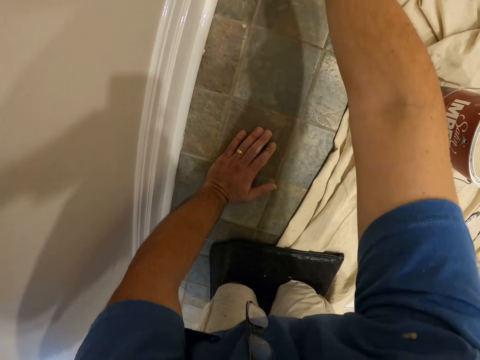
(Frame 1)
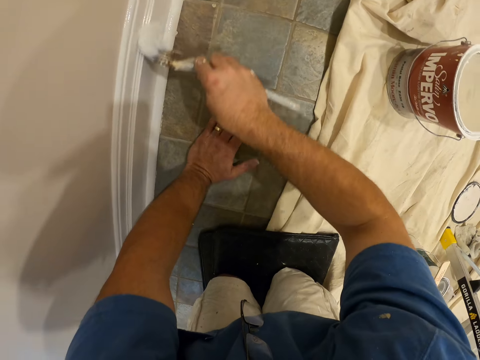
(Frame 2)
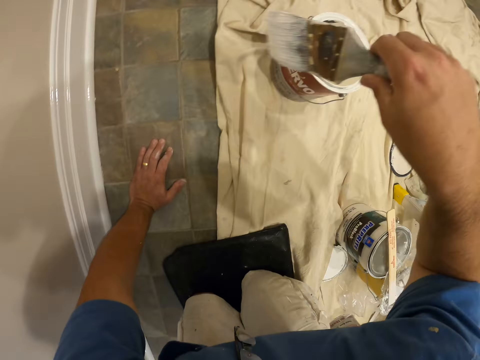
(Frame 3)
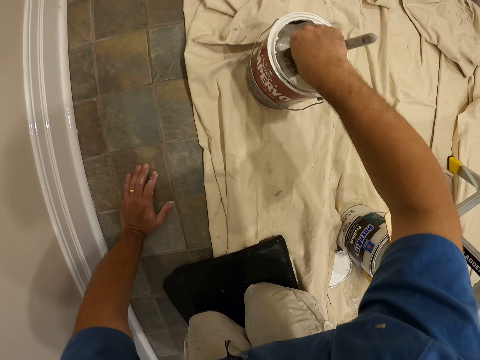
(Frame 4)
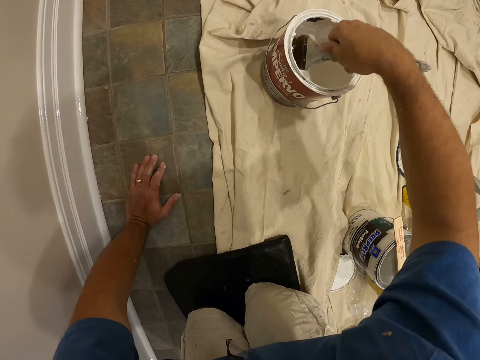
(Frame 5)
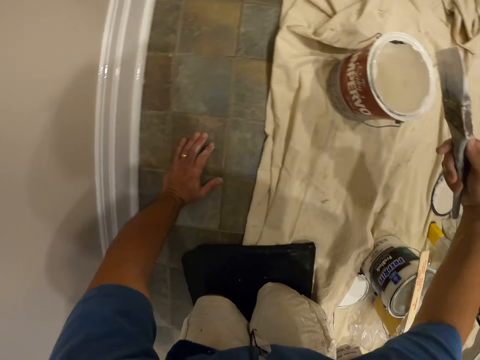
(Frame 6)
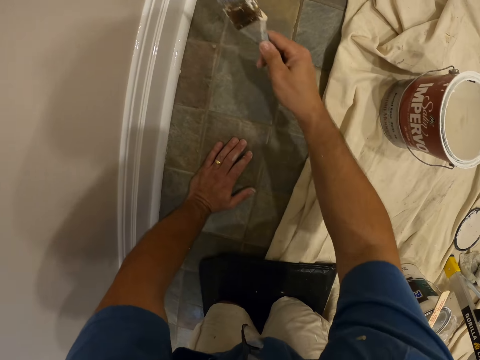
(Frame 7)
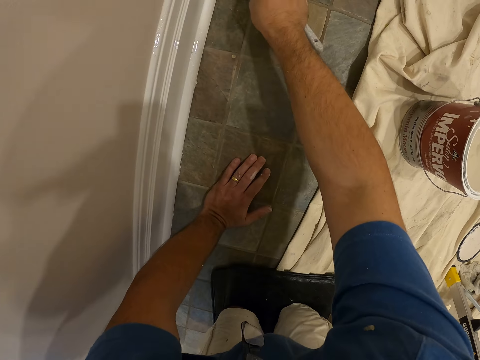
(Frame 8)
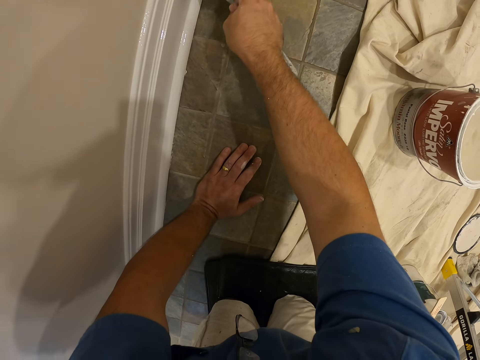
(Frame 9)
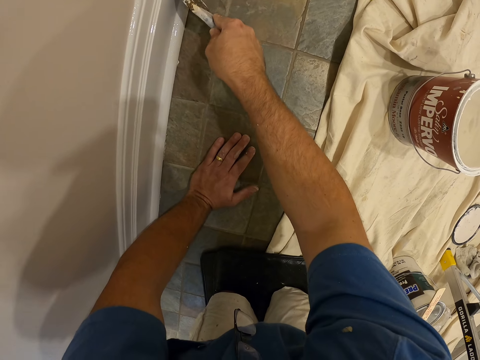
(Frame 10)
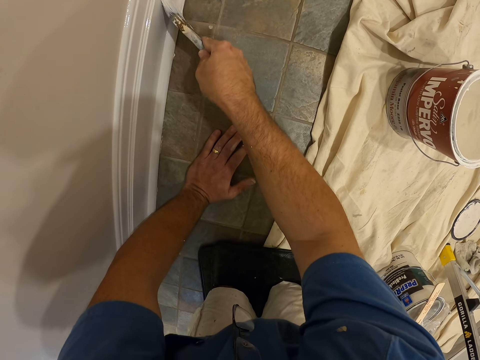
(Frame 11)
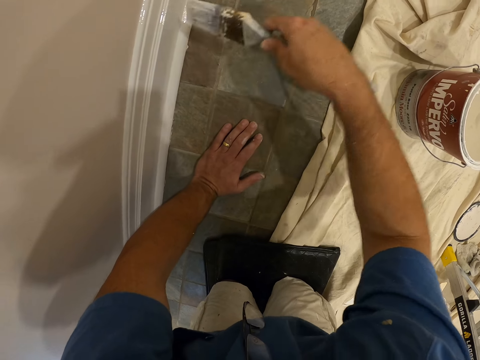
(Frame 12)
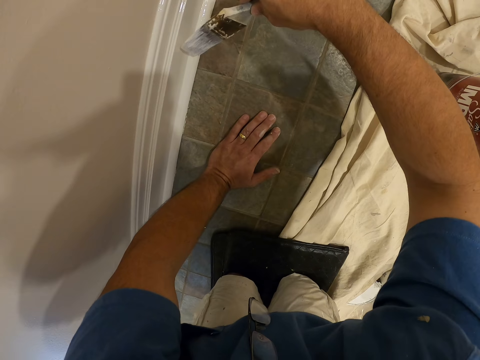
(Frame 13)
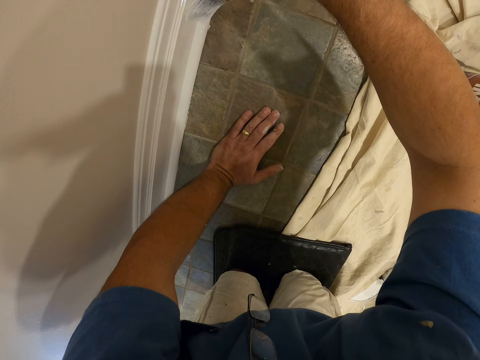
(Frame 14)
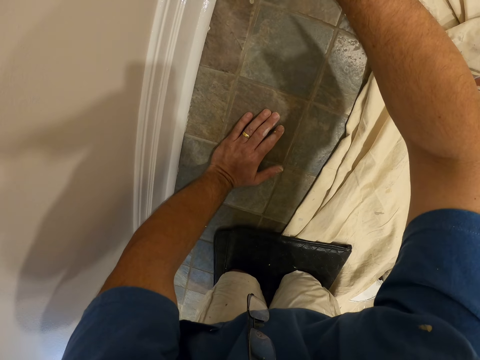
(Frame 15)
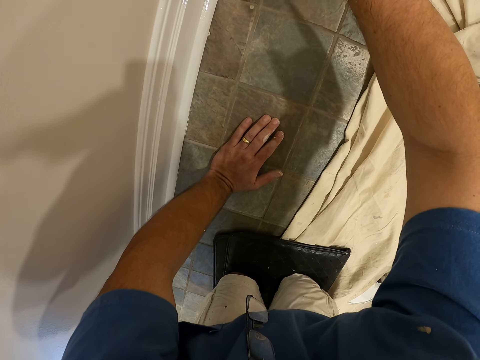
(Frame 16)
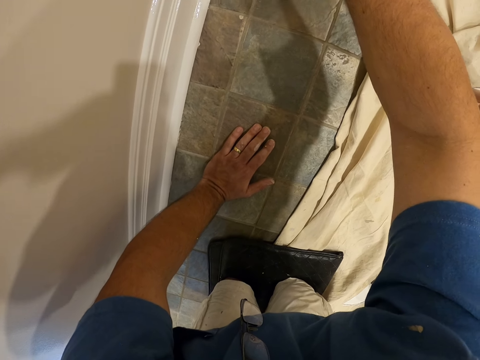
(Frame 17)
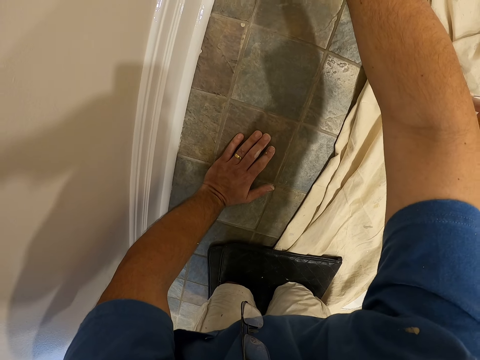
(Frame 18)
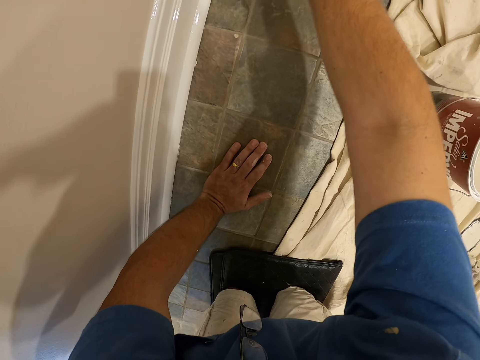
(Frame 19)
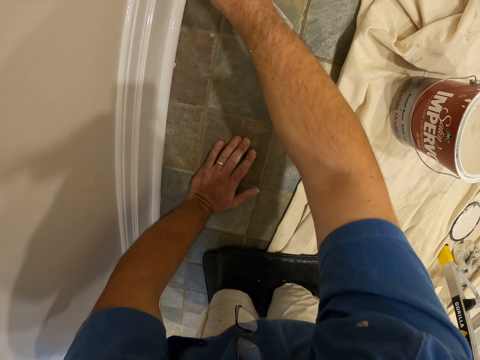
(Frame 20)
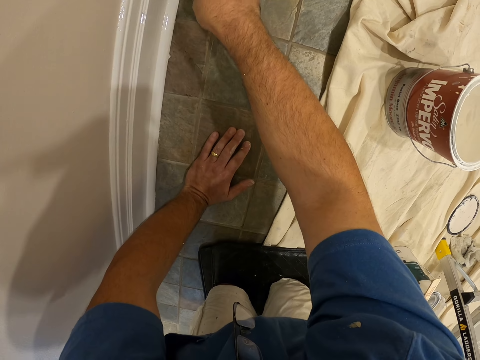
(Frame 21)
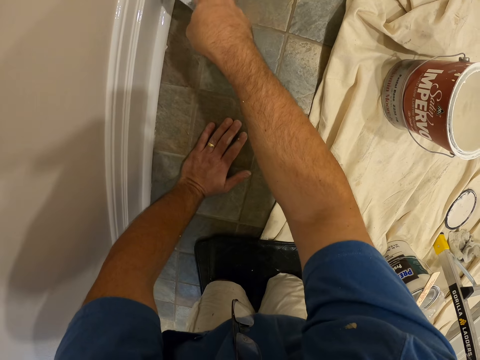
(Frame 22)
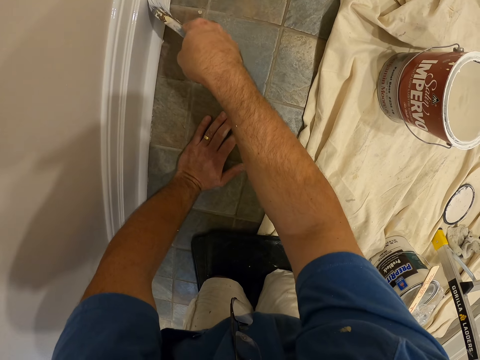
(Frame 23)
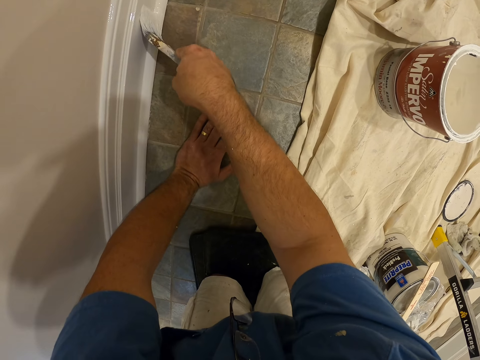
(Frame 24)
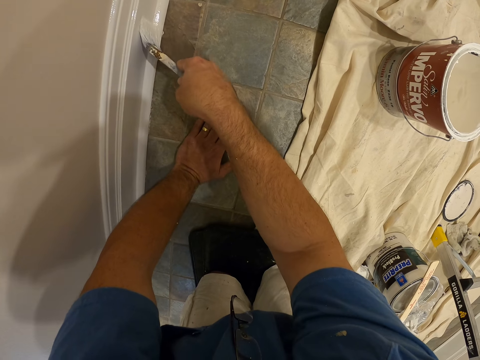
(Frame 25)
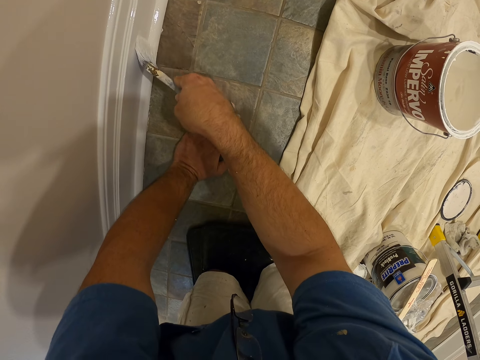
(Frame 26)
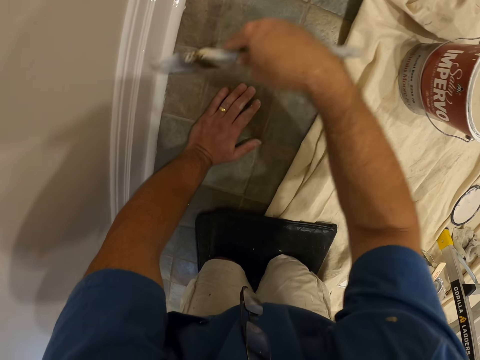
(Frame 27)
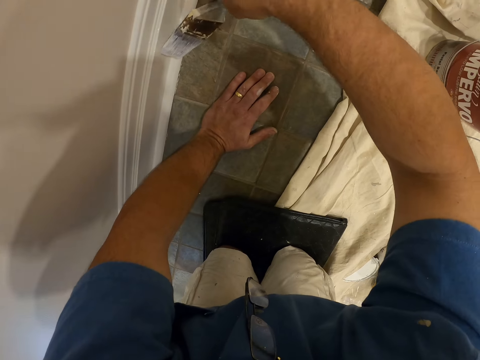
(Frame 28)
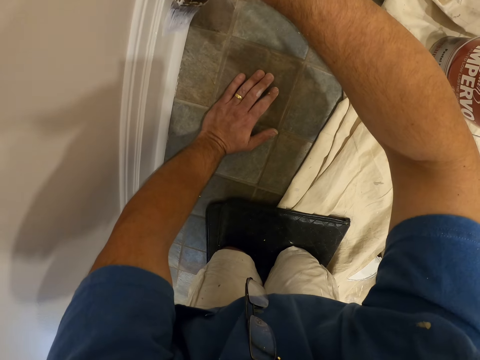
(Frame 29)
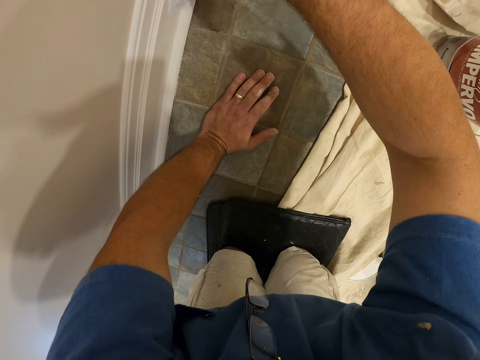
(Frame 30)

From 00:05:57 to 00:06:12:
The camera wearer dips the paint brush into the paint container with his right hand. He removes the paint brush from the paint container with his right hand. He paints the wall of the room or base board with the paint brush.

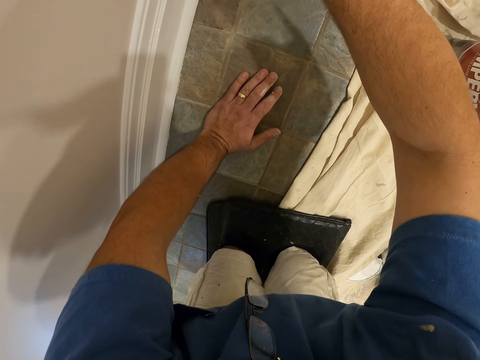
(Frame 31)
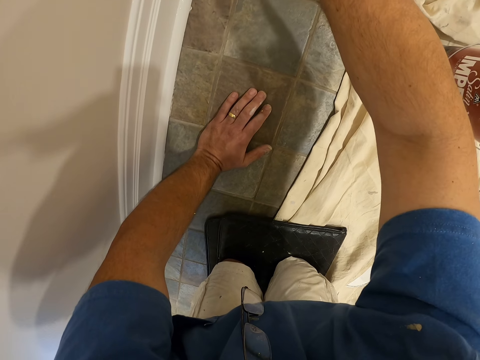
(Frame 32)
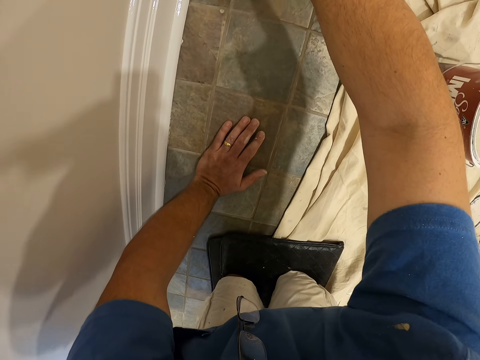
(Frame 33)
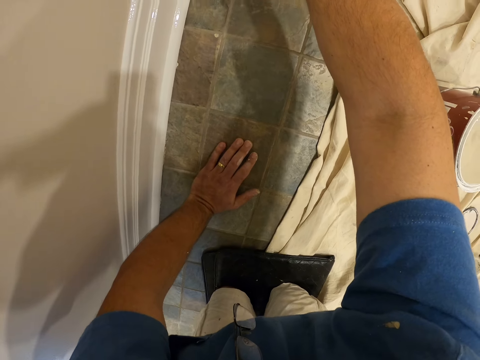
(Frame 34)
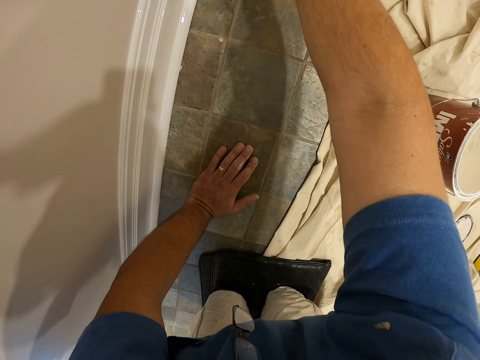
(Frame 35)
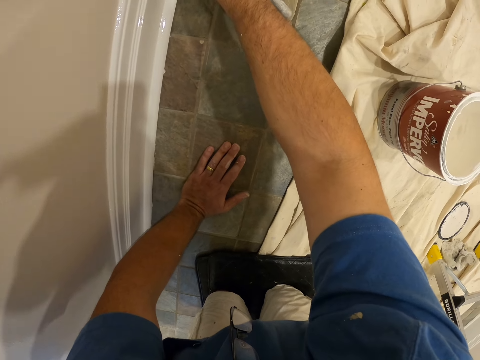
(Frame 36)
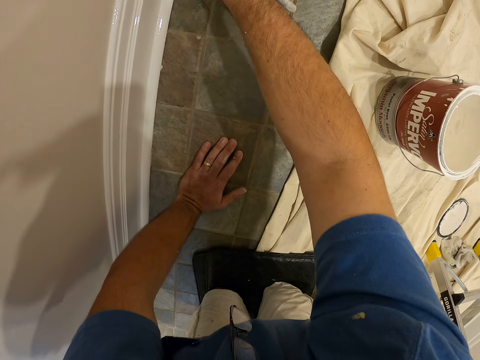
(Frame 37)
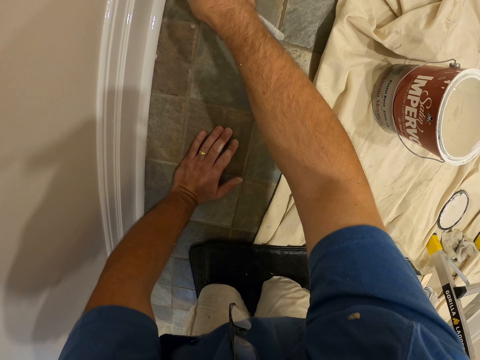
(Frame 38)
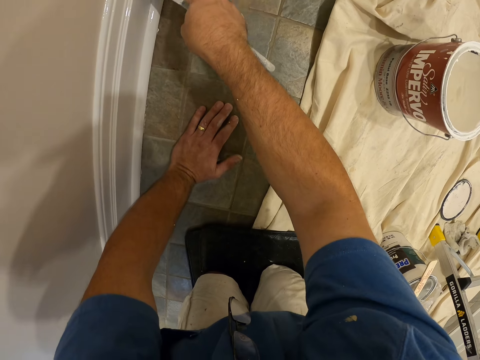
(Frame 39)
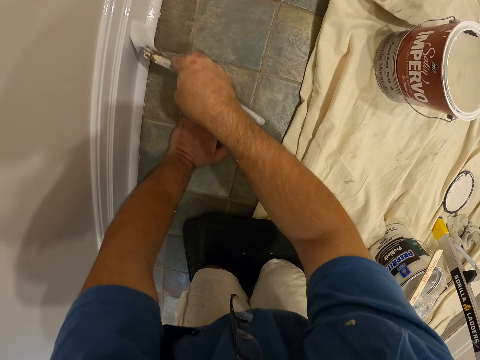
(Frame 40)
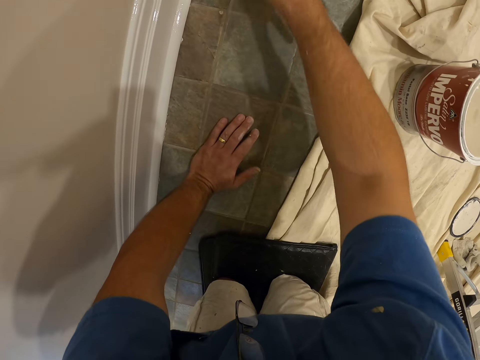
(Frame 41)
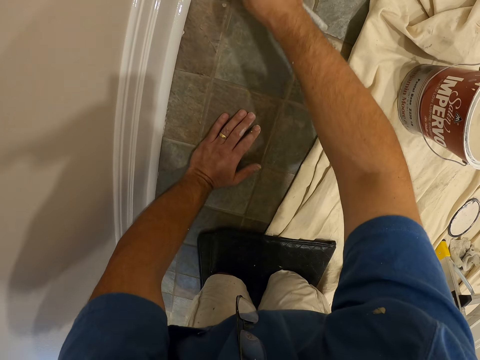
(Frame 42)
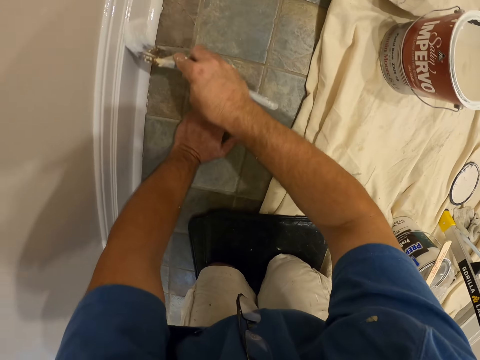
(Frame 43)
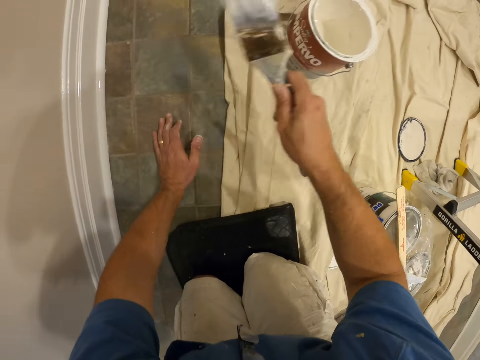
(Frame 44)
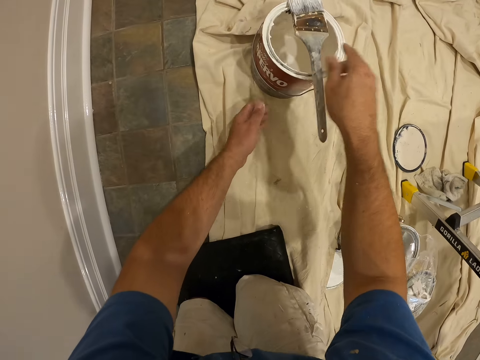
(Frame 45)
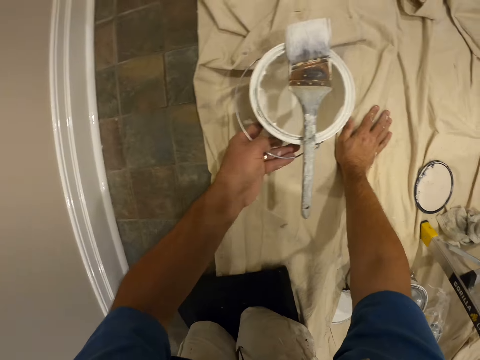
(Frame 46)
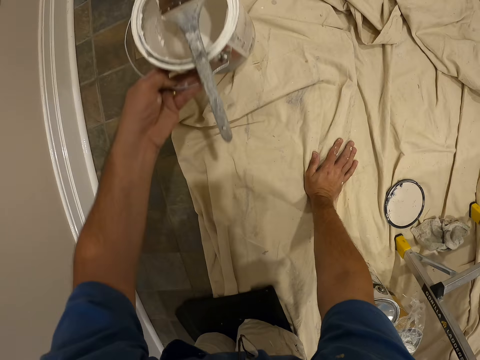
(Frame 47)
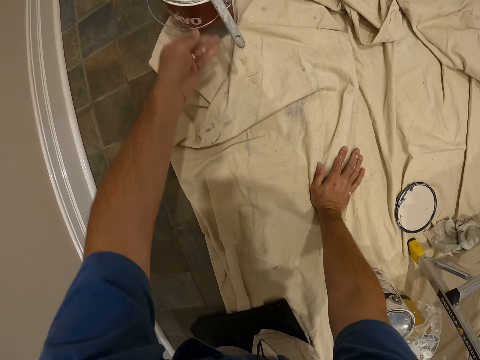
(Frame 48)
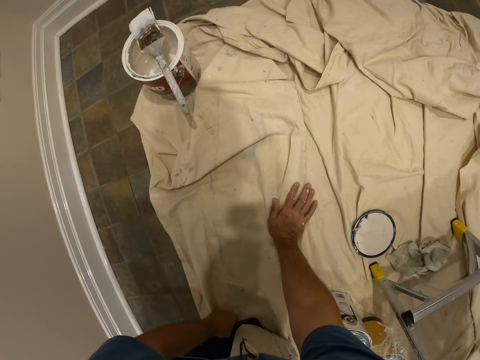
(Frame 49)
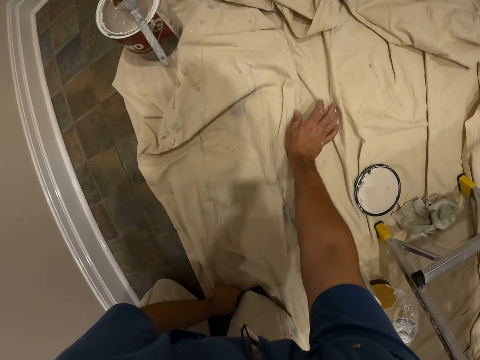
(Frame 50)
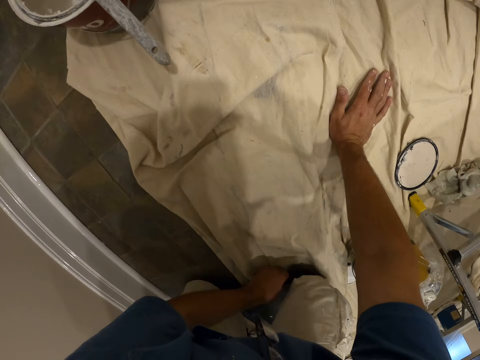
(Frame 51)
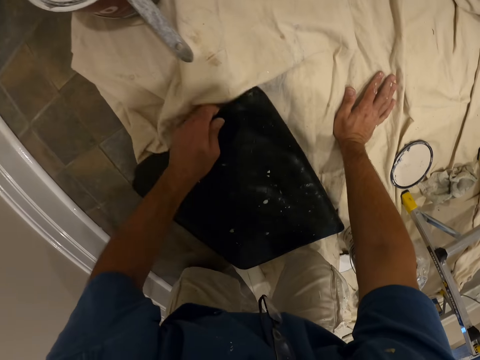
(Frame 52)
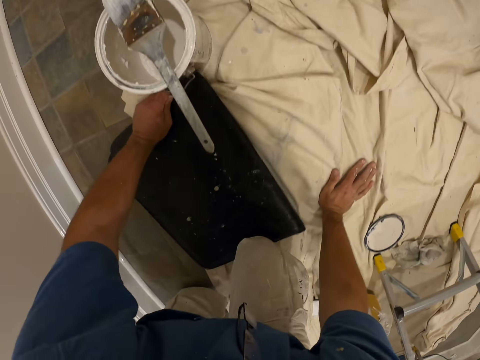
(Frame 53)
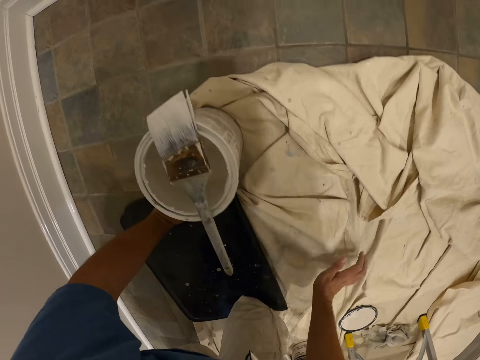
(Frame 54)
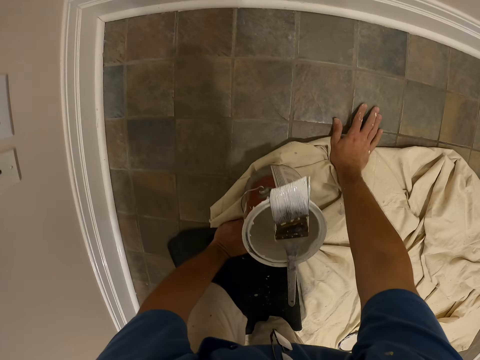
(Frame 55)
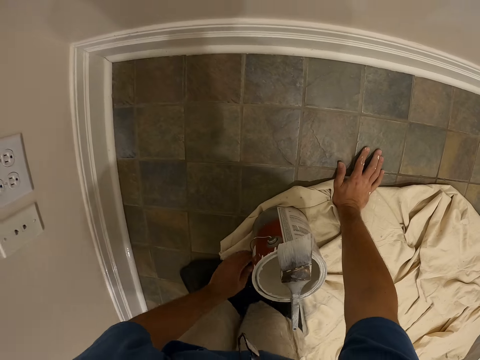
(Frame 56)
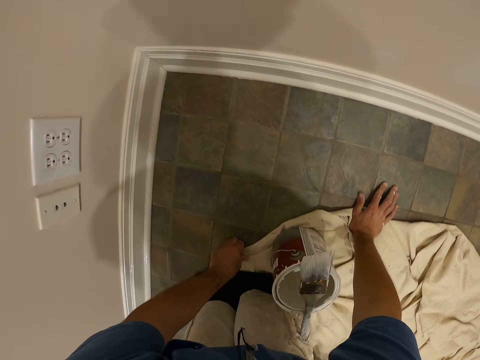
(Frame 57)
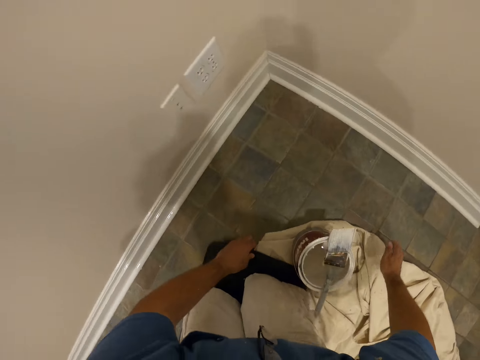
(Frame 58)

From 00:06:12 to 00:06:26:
The camera wearer puts the paint brush on the paint tin. He carries the paint tin. He shifts the paint container. He puts the paint tin away. He shifts the kneeling mat or black bag forward towards the paint container on the floor. He crawls towards the paint container on the floor. He moves his right hand forward and kneels on the kneeling mat forward.
